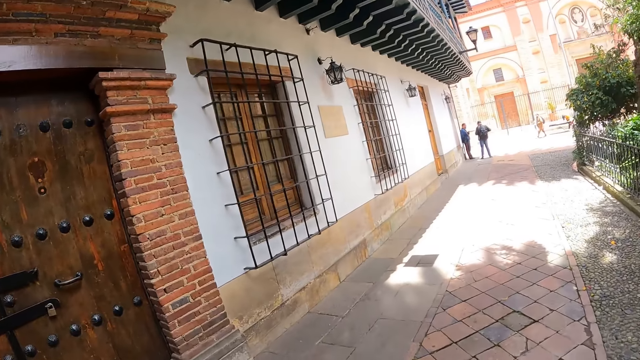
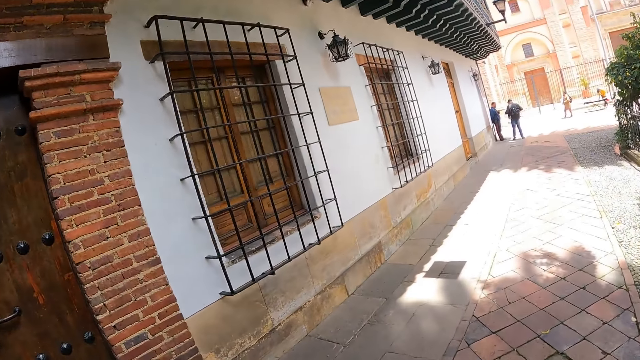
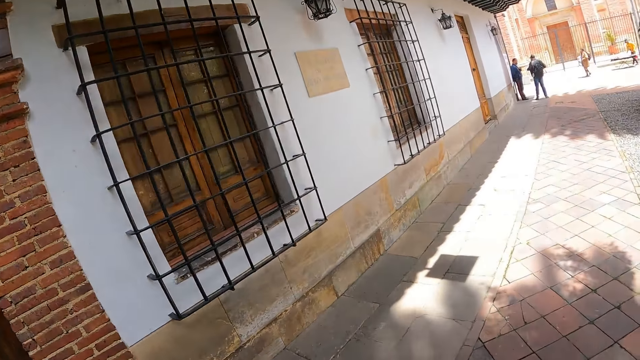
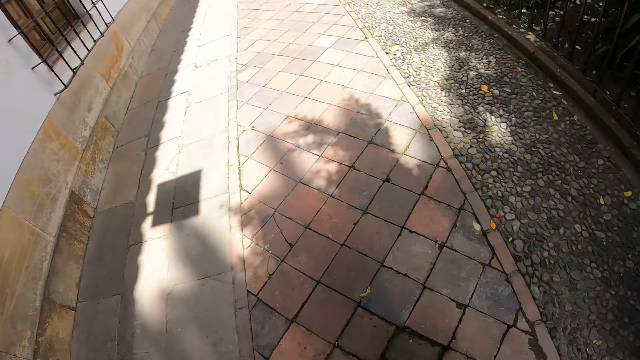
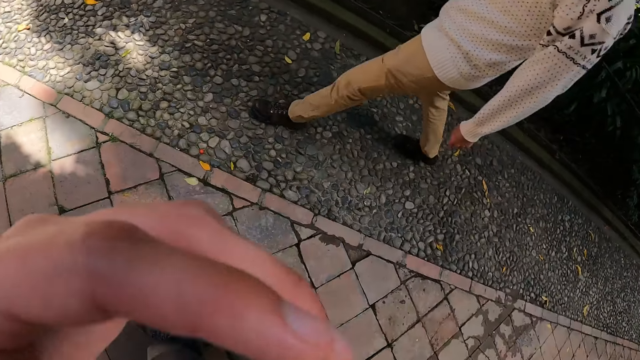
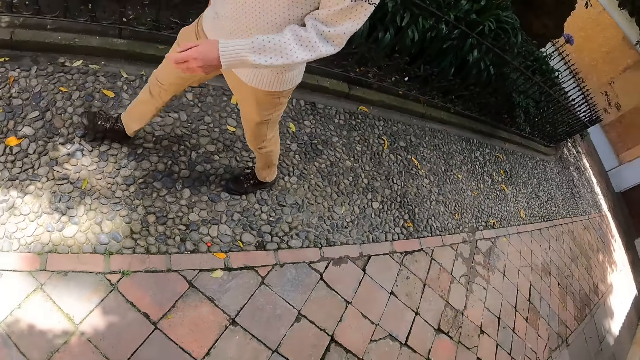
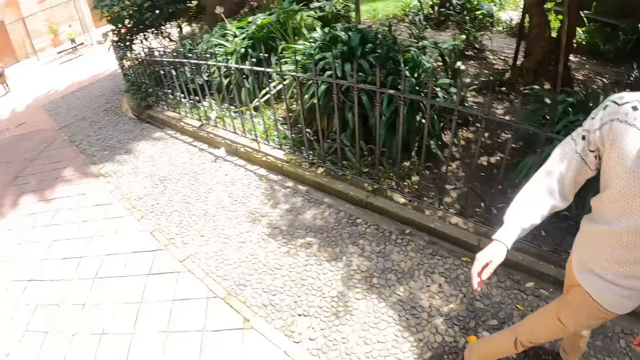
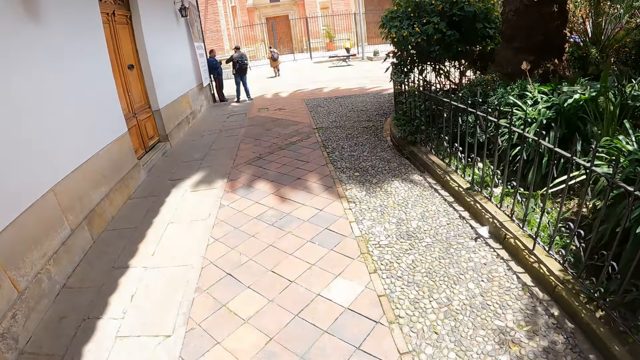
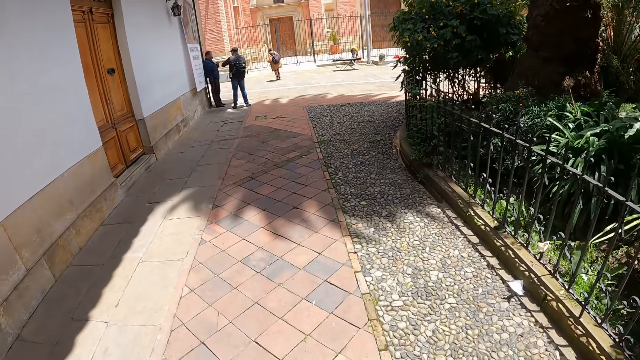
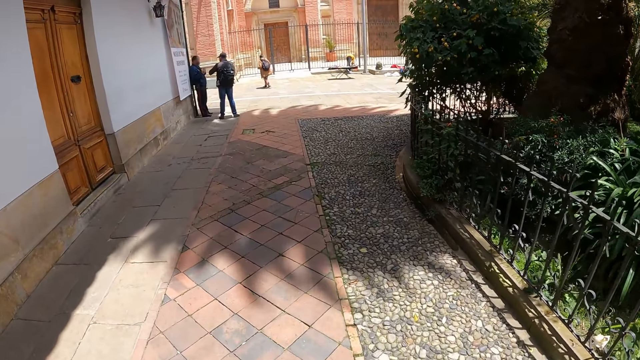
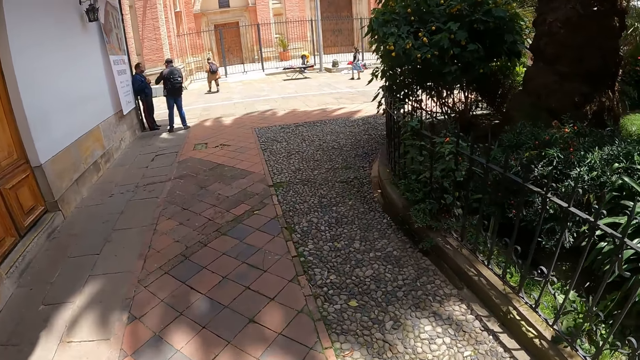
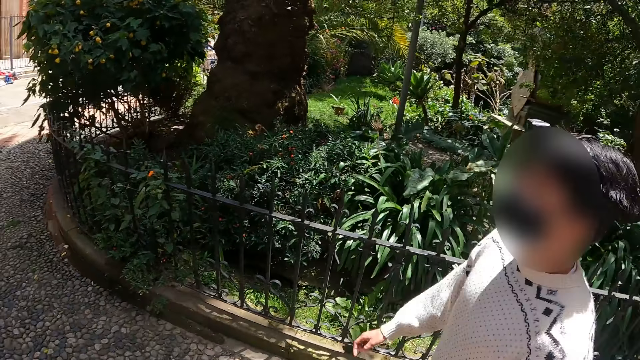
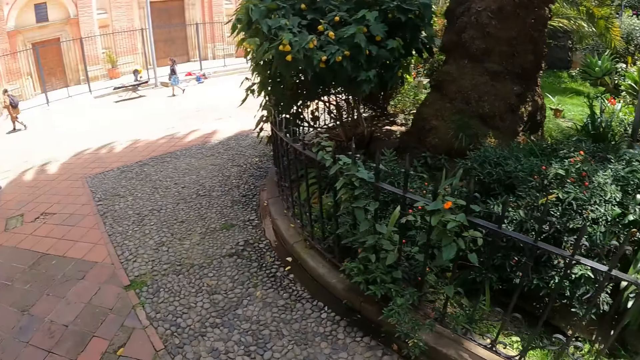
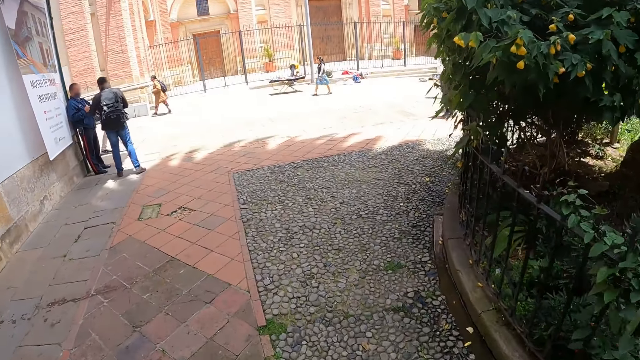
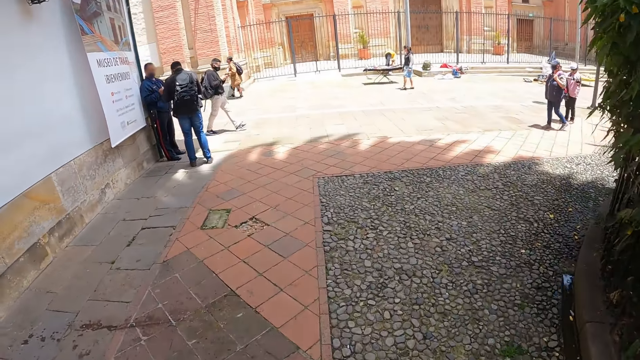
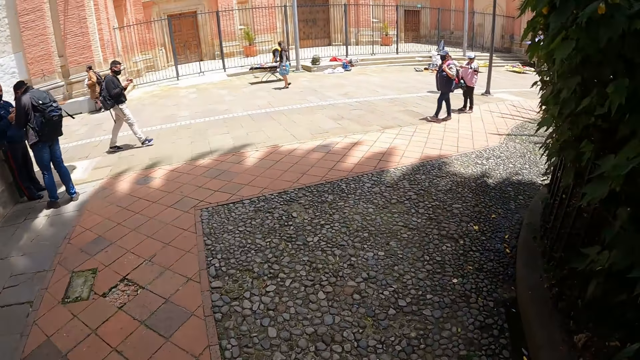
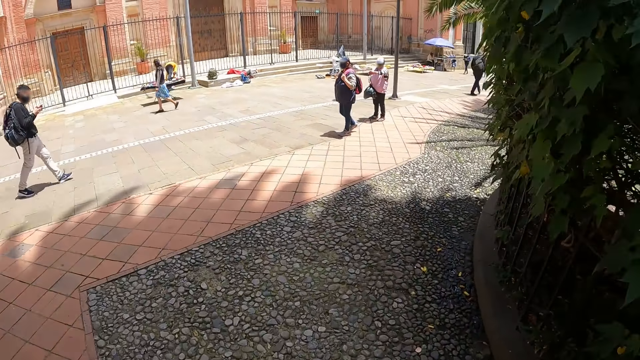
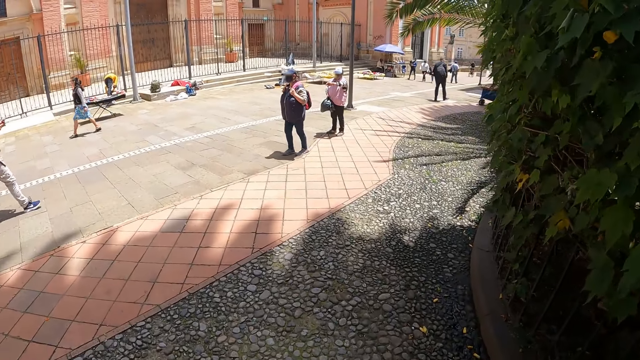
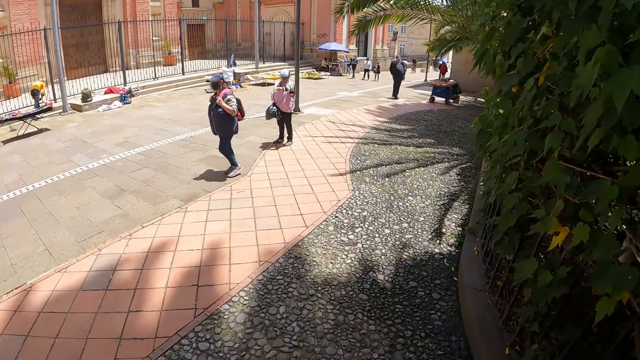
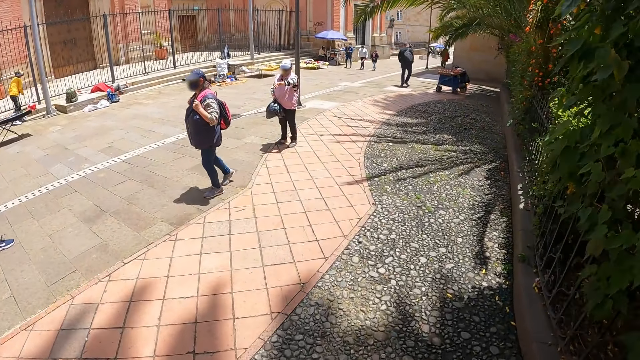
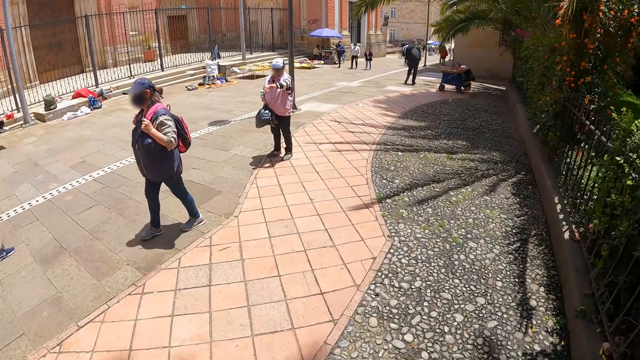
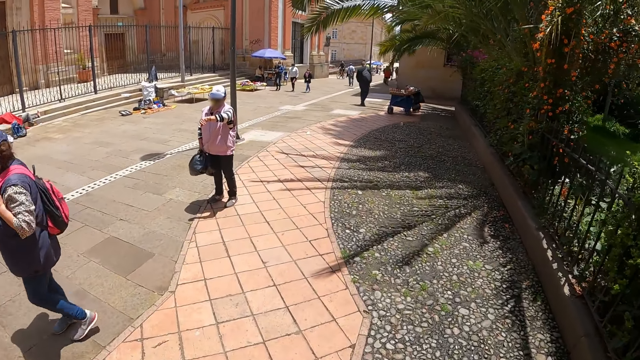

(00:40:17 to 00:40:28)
The camera wearer stares at a man. They walk along the pavement.

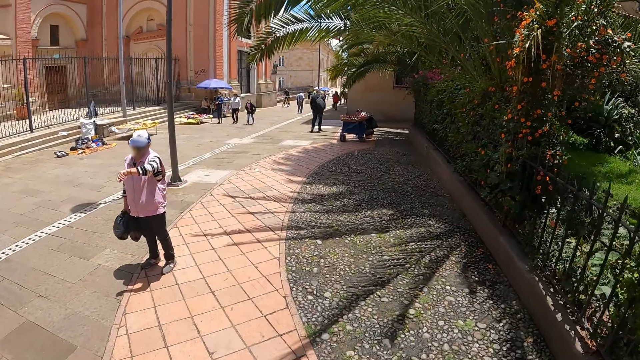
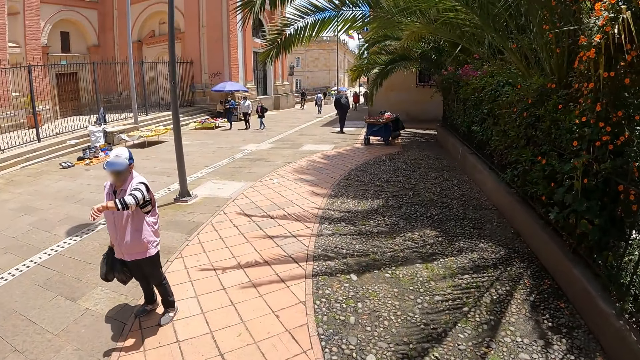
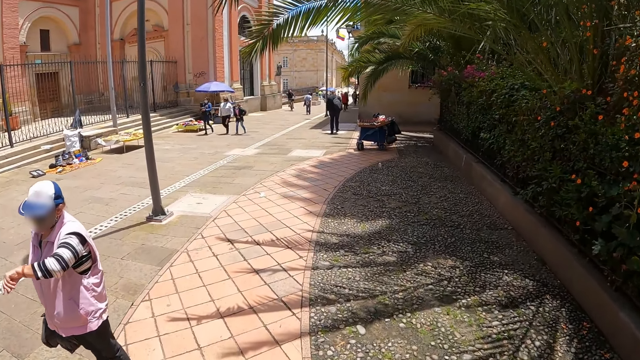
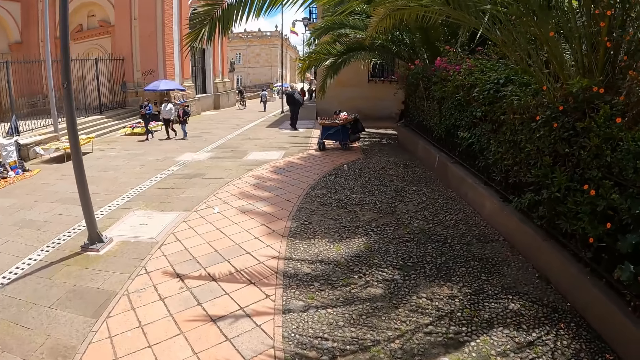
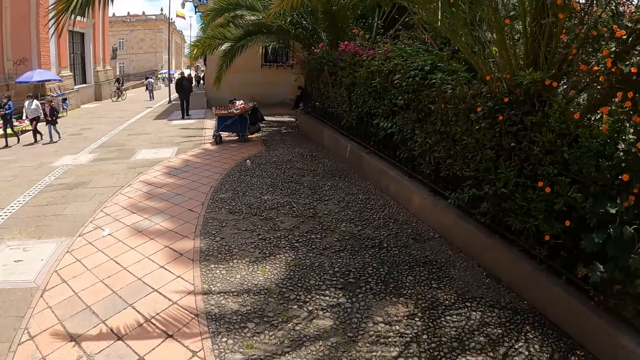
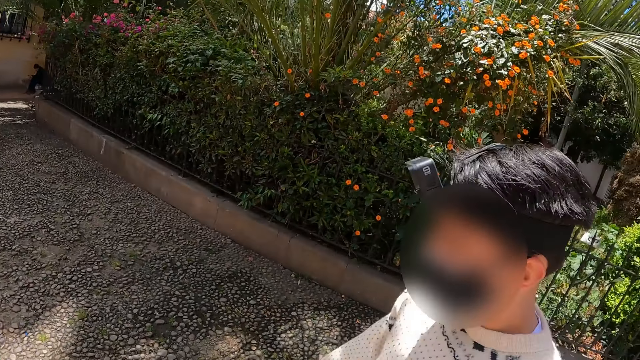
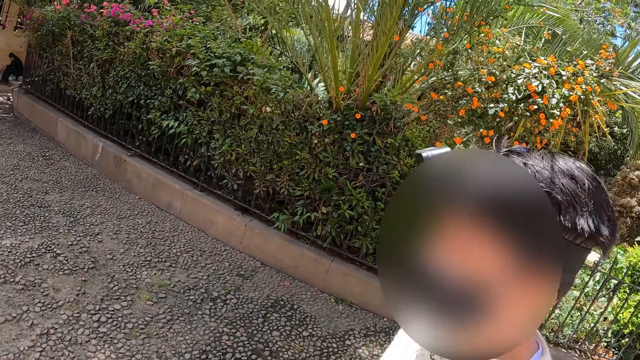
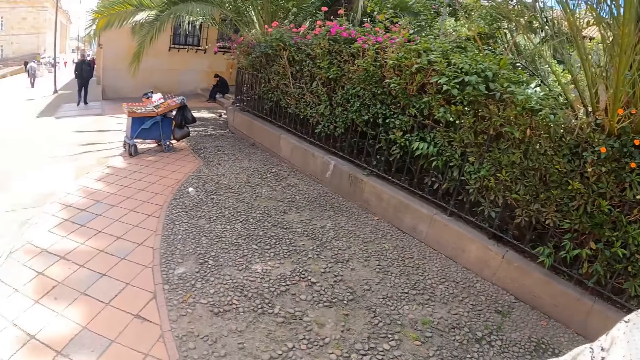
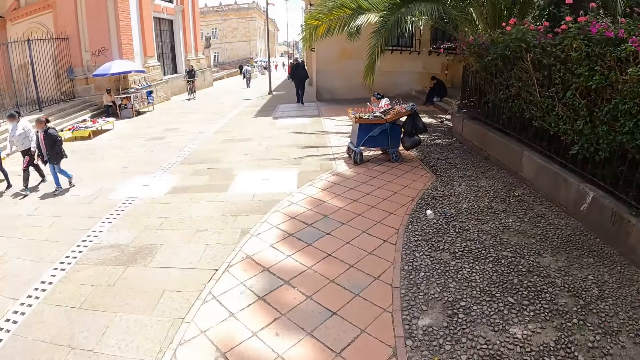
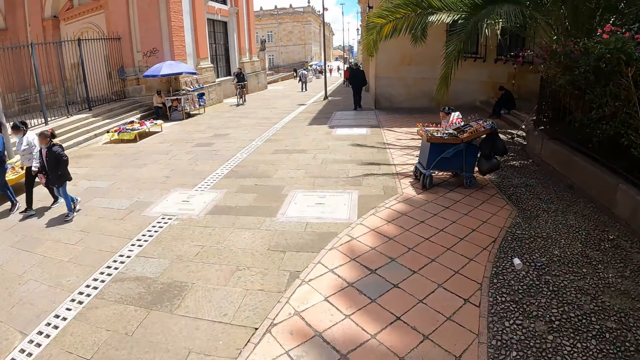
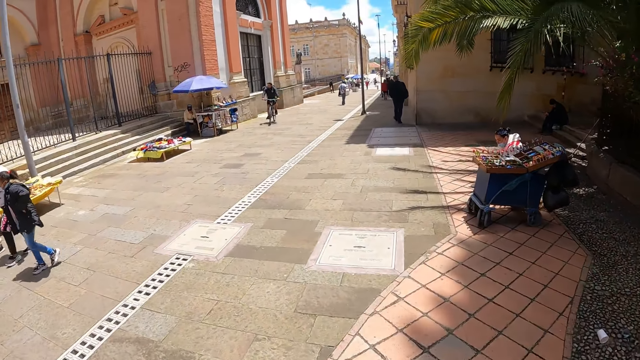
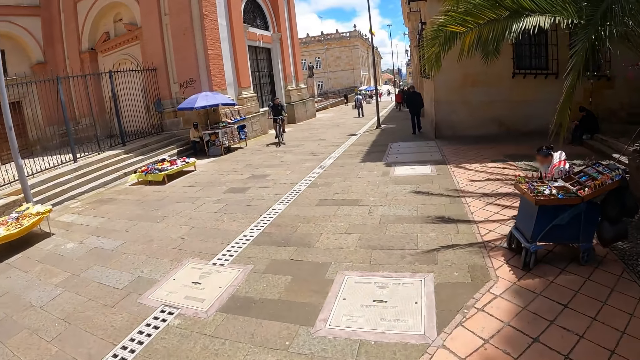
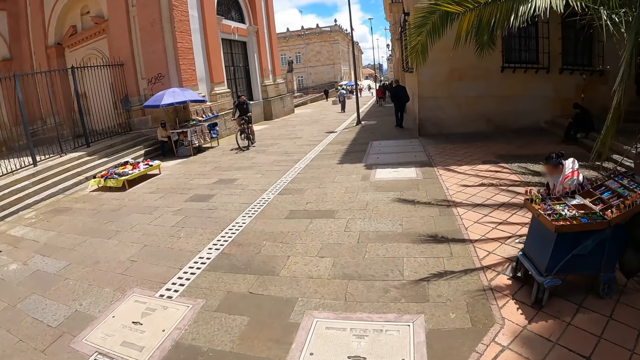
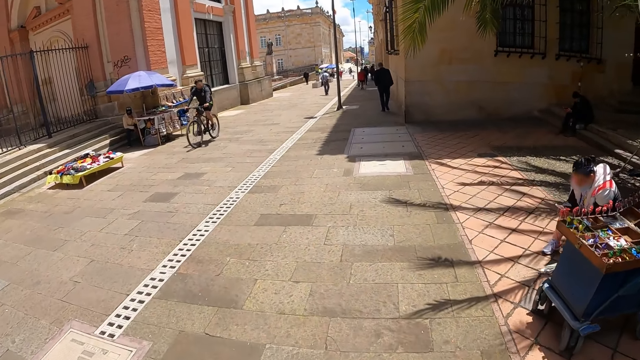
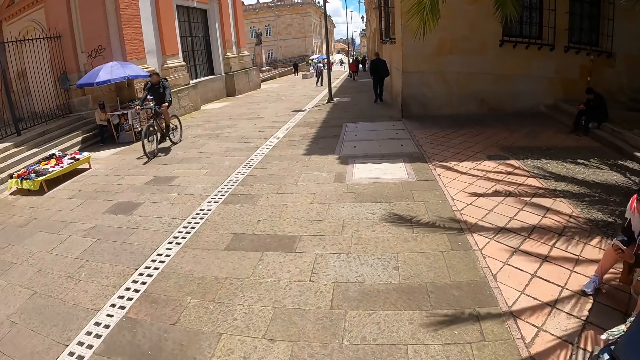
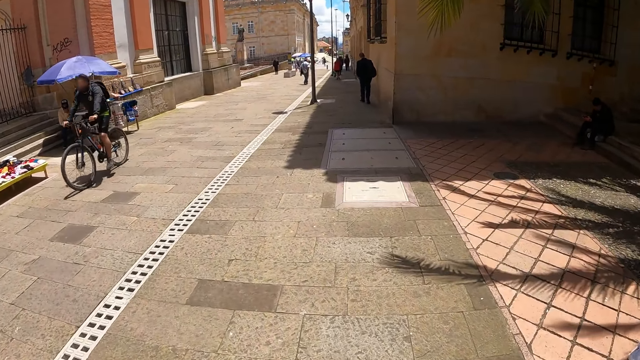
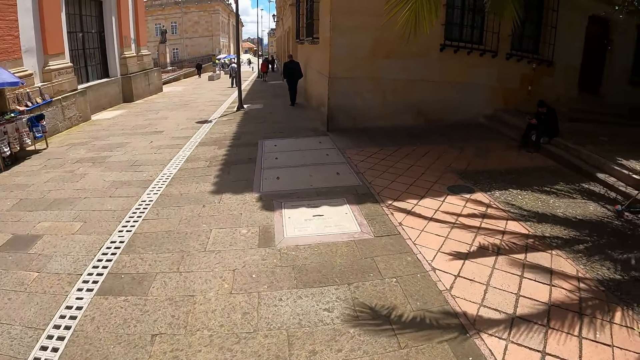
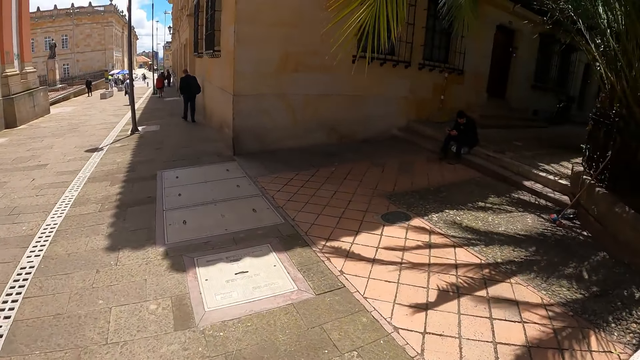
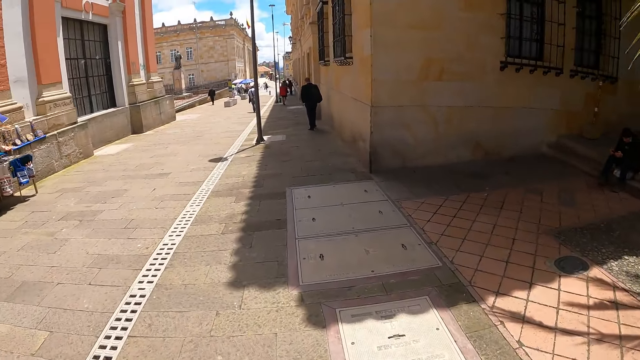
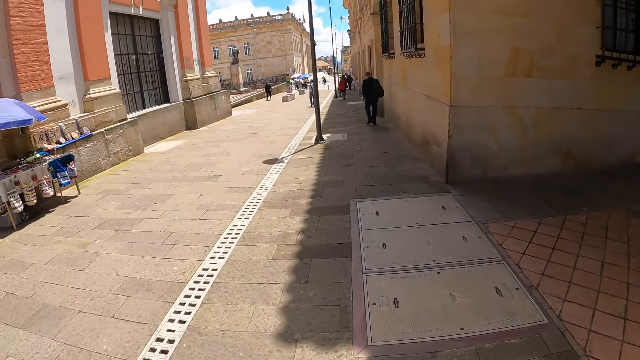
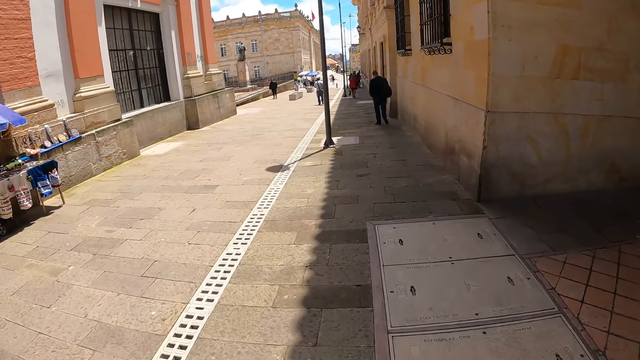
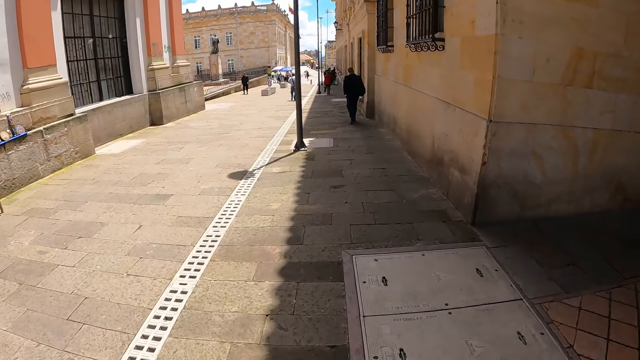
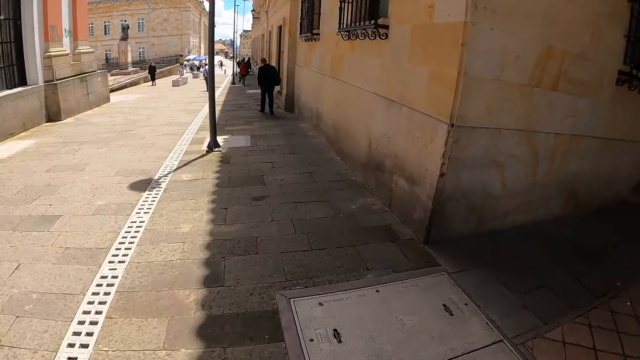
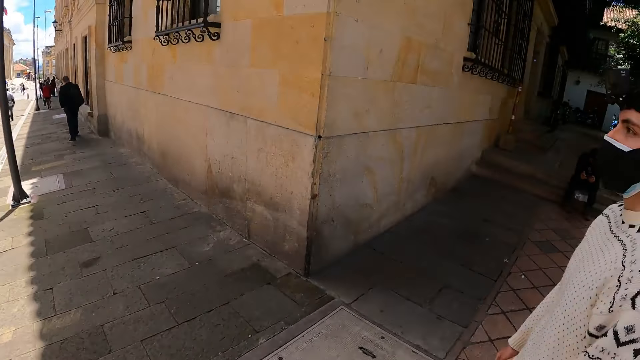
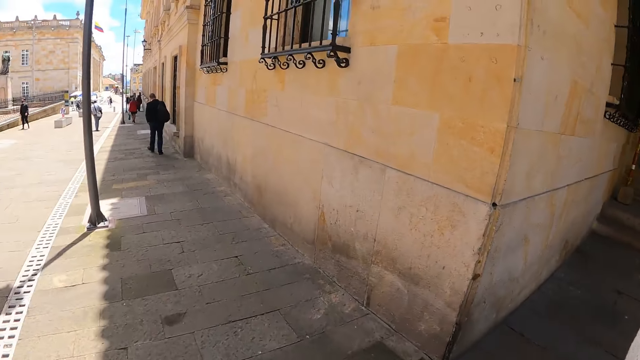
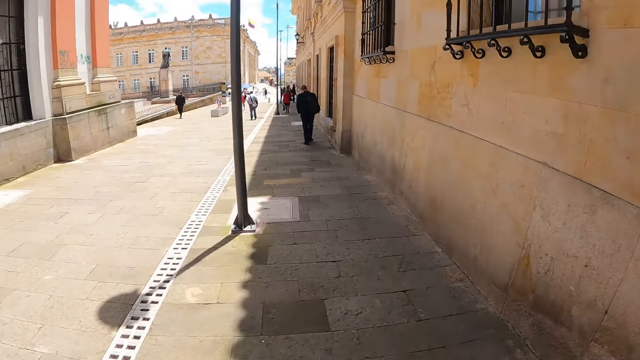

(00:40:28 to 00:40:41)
A man walks along the pavement. The camera wearer walks along the street.
